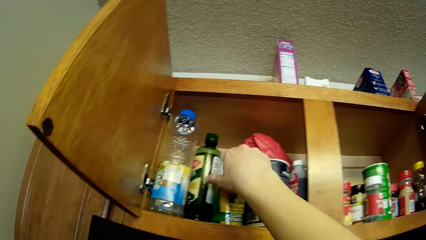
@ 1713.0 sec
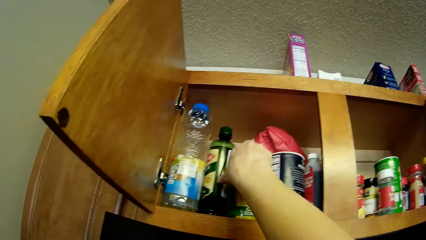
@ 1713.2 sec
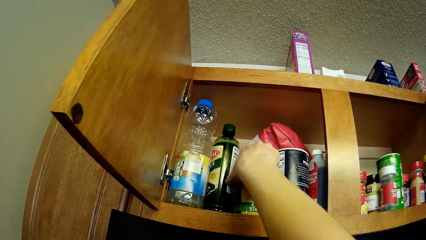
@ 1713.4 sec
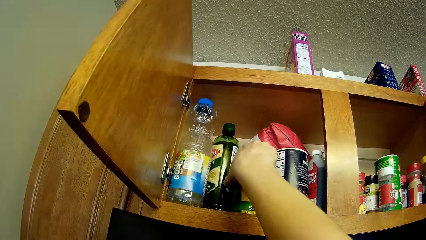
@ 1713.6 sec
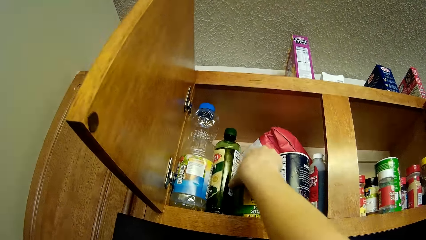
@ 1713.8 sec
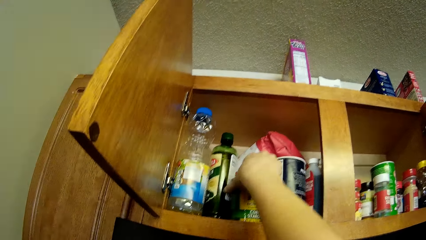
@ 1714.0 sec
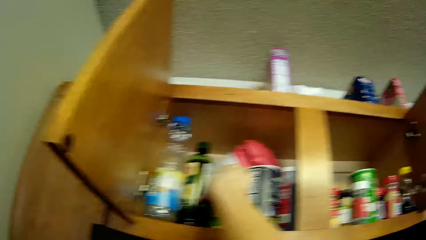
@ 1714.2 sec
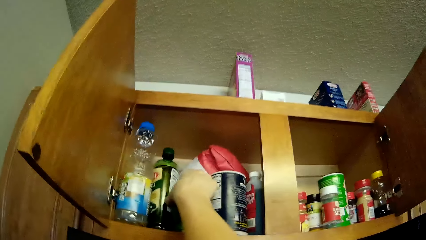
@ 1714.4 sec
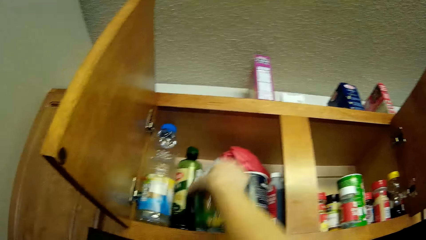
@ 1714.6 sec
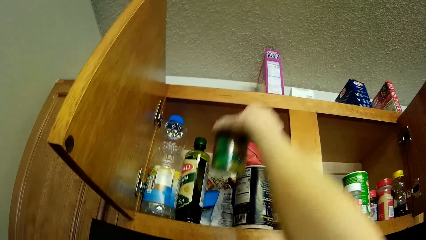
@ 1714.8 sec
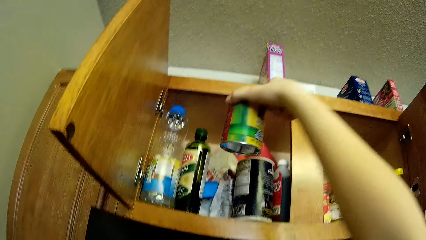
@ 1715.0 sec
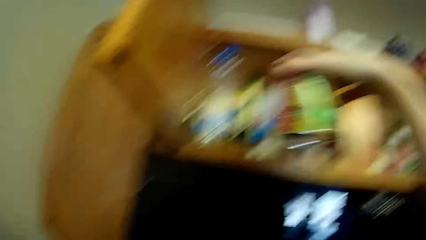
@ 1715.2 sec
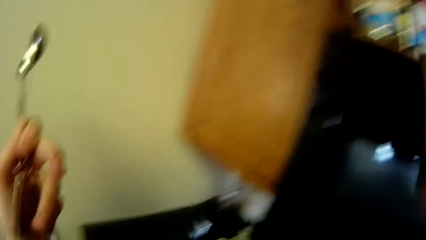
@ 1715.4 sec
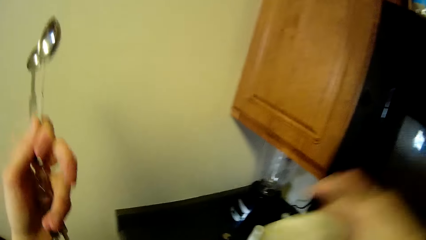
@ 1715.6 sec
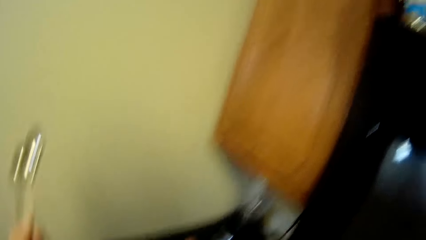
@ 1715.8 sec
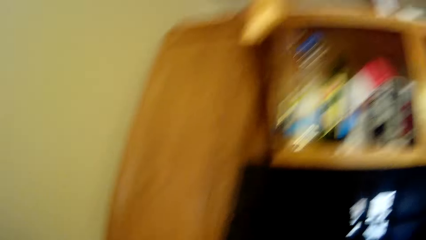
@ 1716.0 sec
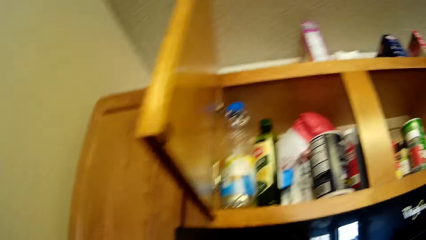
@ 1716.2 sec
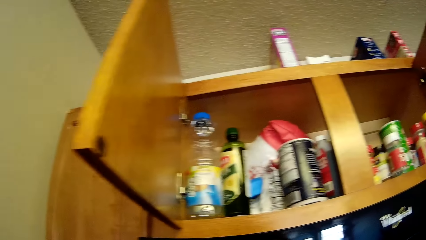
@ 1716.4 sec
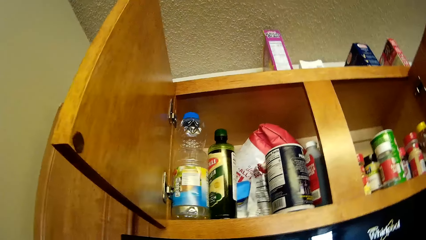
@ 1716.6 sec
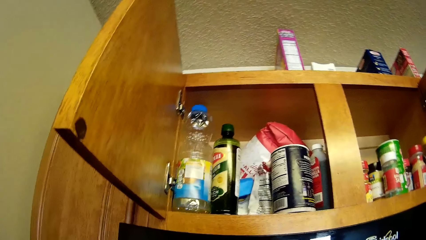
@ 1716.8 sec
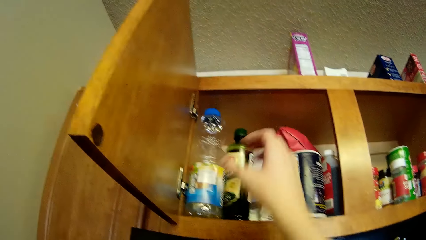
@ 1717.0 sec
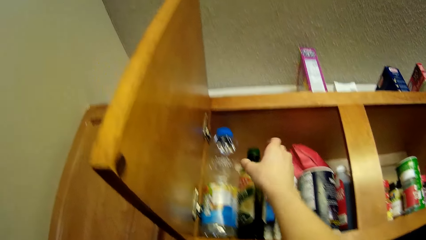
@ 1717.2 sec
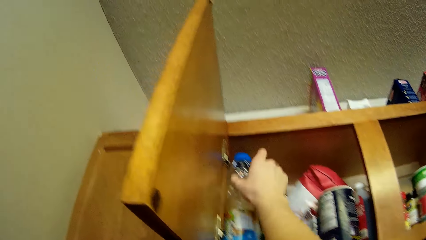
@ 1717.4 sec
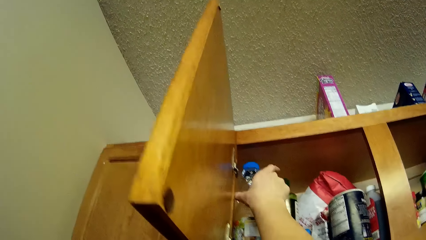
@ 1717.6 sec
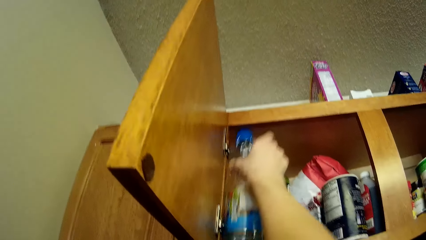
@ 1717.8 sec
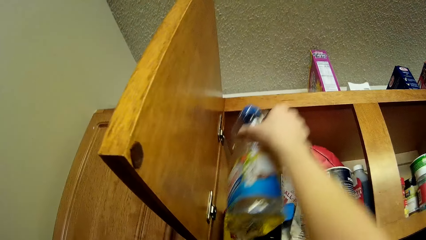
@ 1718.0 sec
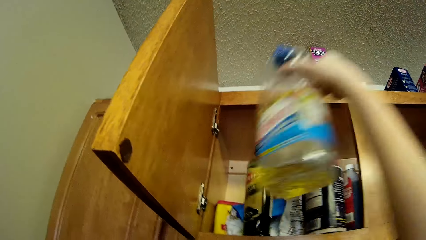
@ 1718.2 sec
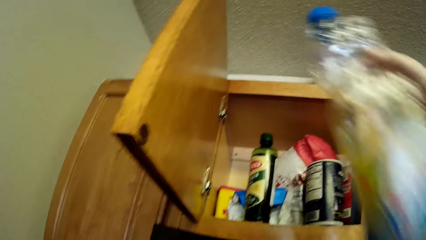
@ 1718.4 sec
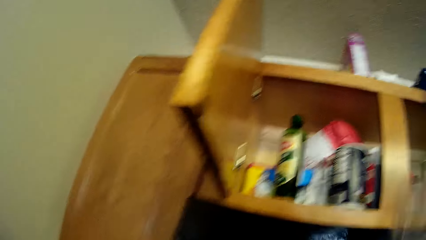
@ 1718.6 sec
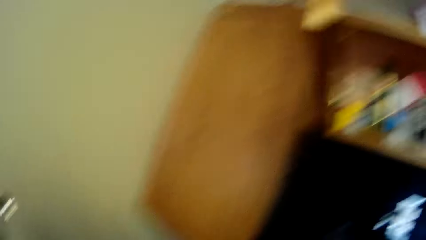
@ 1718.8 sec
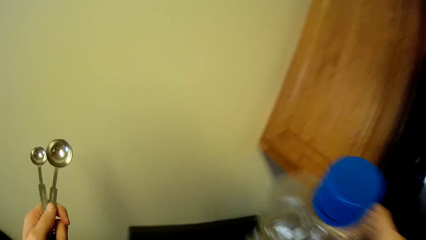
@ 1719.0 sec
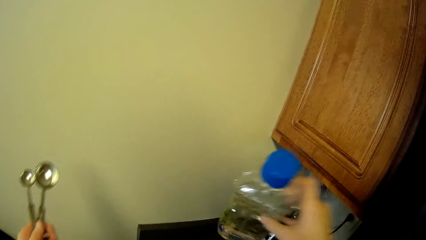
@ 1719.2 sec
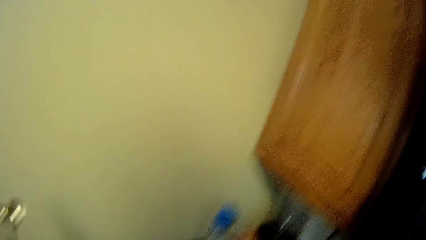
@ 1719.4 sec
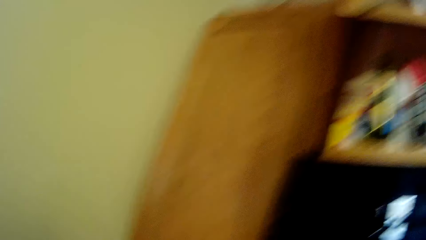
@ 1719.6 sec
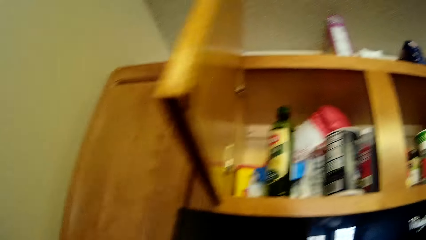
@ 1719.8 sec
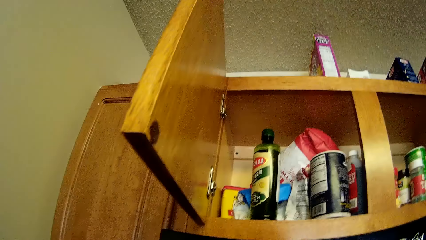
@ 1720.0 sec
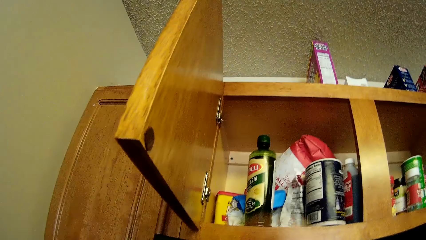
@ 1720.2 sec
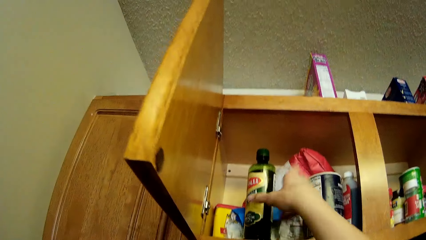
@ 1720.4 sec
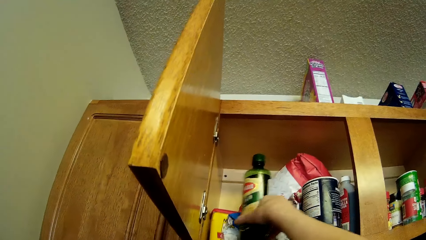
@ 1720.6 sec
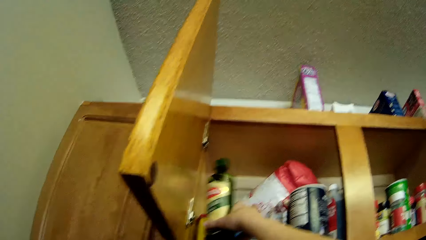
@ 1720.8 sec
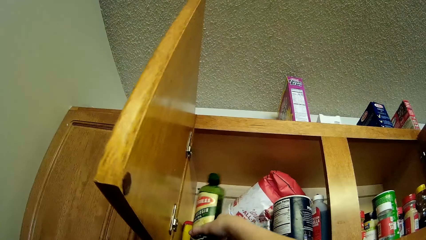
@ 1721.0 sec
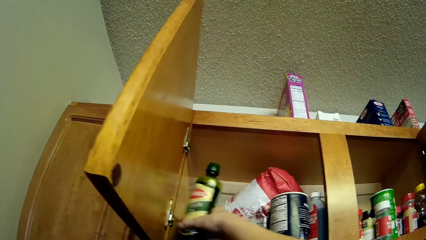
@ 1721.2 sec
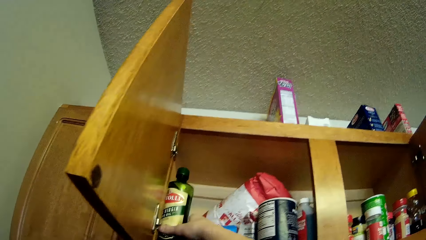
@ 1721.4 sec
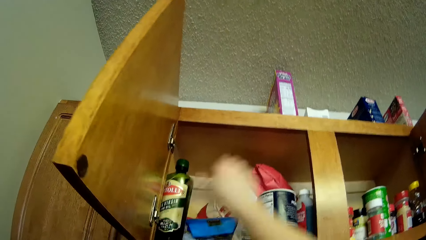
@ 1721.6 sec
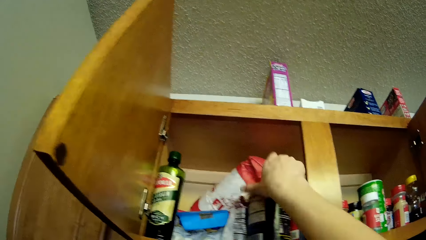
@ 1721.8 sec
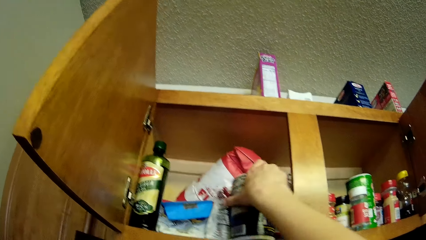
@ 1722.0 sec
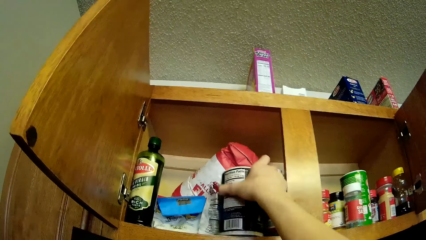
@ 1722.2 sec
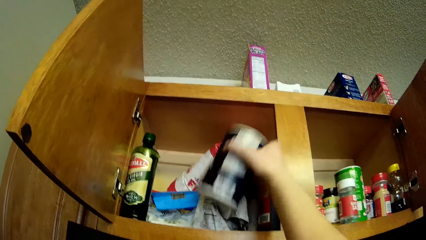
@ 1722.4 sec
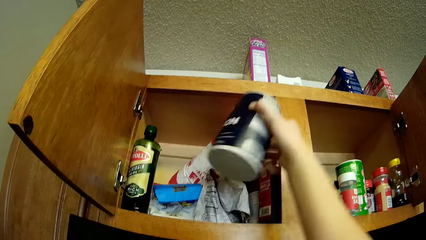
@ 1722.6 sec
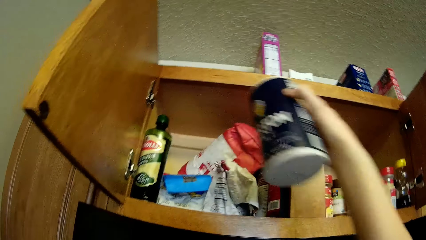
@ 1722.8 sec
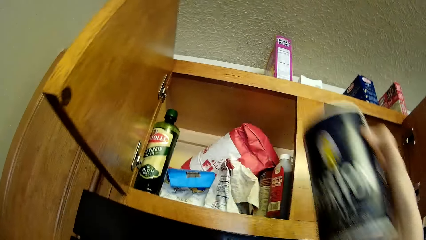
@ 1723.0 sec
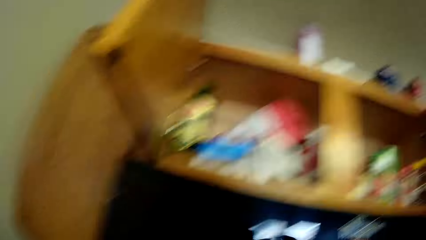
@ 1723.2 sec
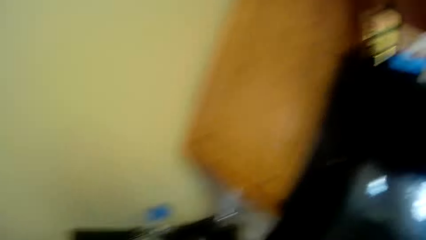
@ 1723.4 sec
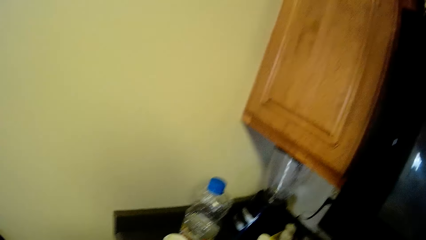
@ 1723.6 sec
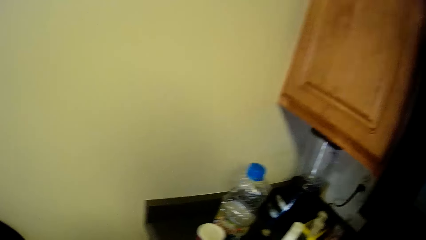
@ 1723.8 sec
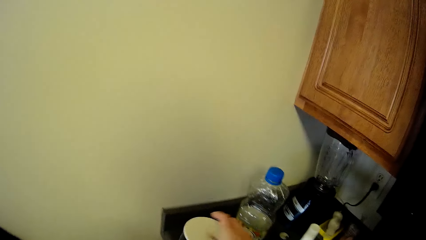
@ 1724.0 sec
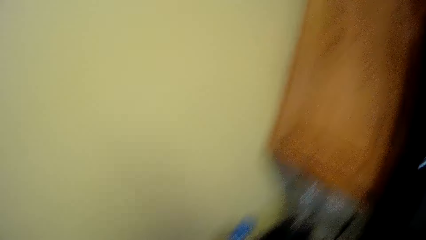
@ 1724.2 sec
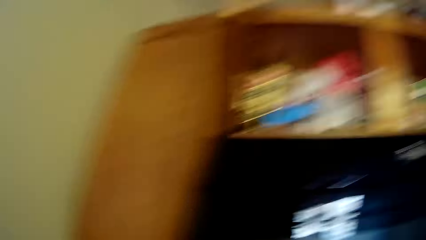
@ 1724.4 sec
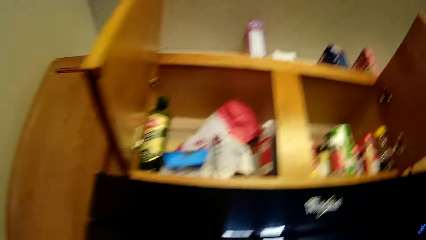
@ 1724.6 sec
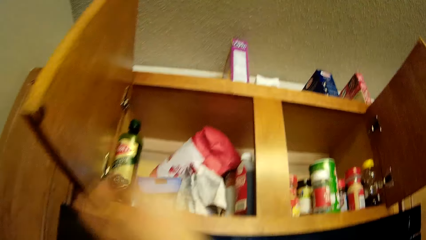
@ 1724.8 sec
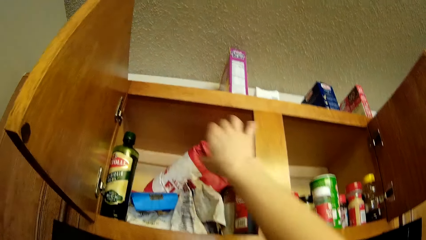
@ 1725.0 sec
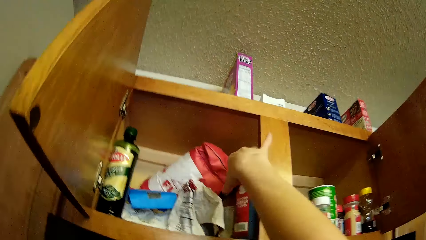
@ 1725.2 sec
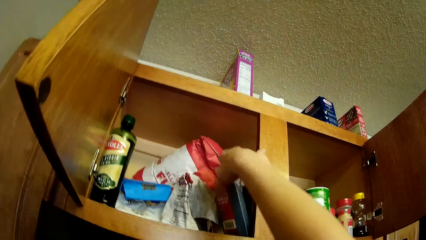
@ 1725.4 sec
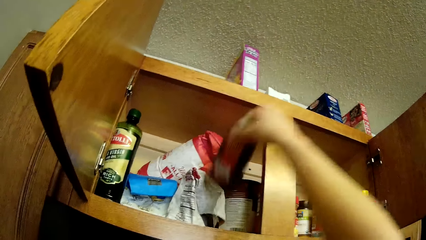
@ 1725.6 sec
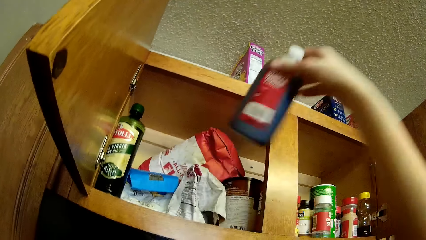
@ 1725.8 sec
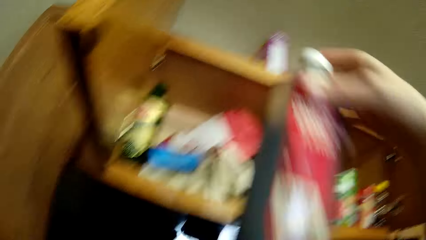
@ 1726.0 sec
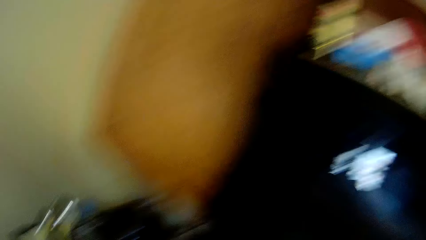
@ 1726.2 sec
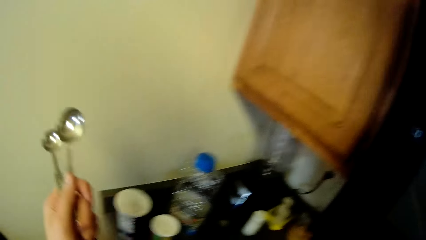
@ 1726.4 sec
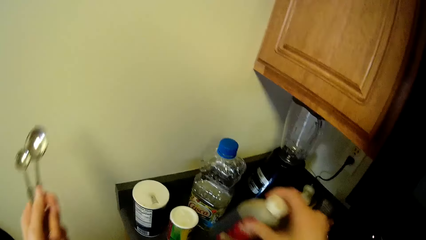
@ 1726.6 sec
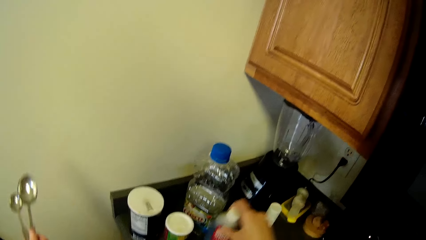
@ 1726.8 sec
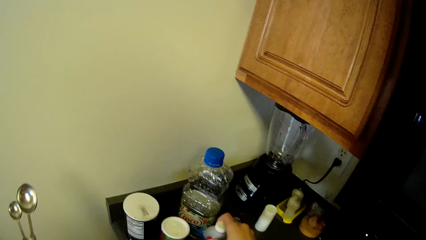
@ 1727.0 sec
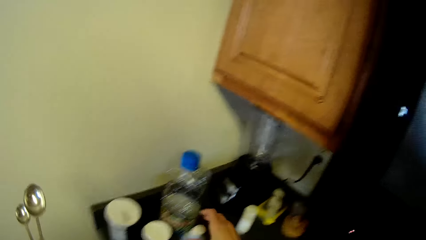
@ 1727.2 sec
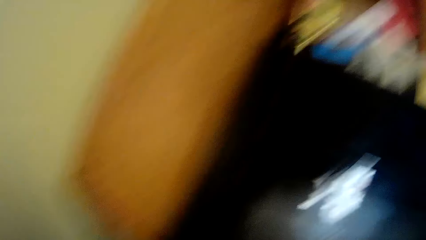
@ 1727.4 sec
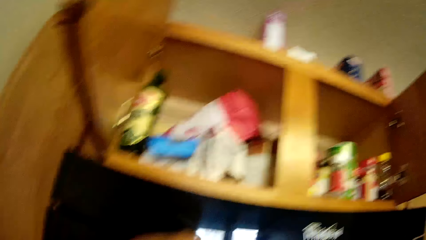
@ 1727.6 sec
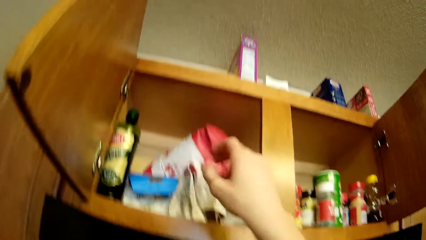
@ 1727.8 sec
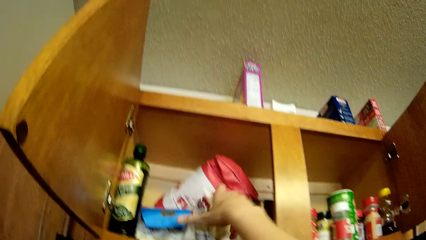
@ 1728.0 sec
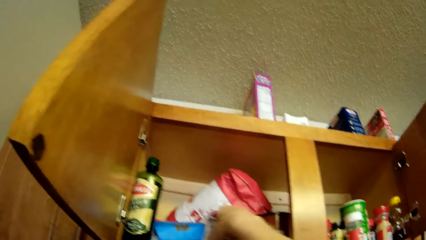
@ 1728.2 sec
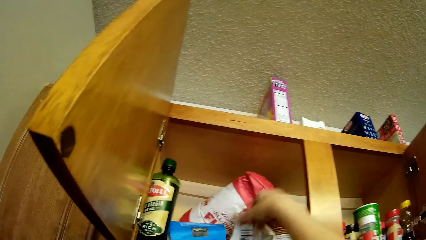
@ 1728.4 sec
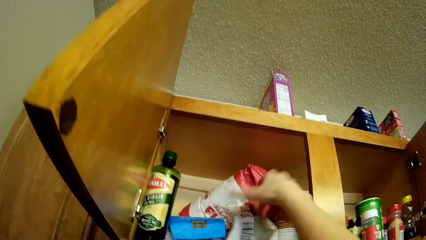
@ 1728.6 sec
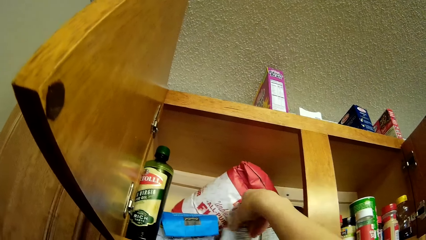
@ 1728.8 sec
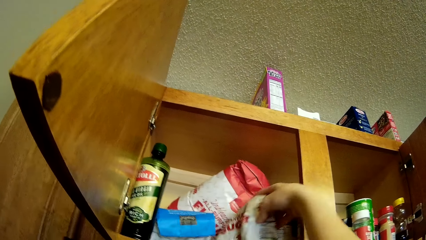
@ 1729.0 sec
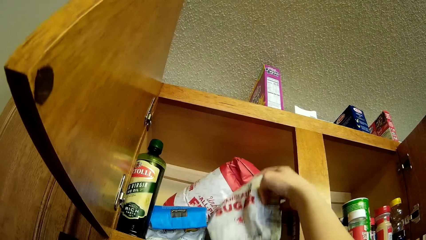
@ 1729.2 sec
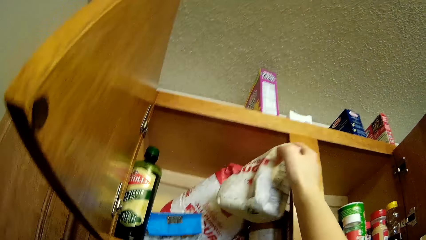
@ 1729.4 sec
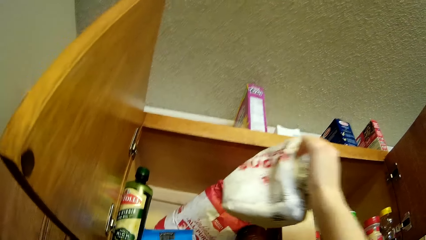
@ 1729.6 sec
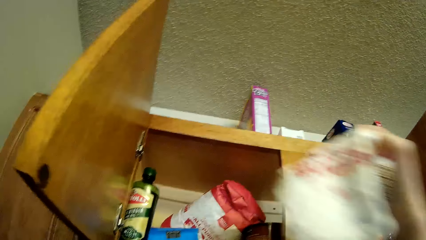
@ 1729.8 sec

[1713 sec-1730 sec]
The camera wearer picks up a corn starch from the wall cabinet. They pick up a container of oil from the wall cabinet. They drop the container of oil on the slab. They shift a green bottle in the wall cabinet. They pick a black can from the wall cabinet. They drop the black can on the slab. They pick up vanilla flavor from the wall cabinet. They drop the vanilla flavor on the slab. They pick up sugar from the wall cabinet.
